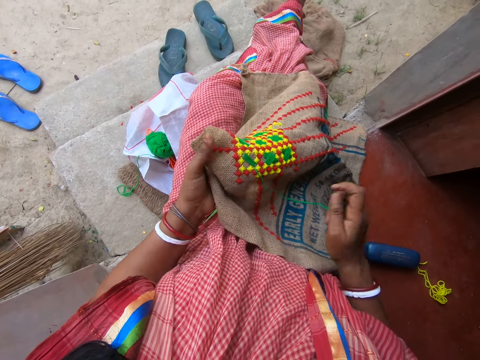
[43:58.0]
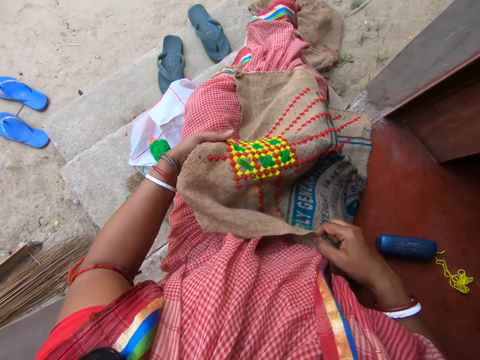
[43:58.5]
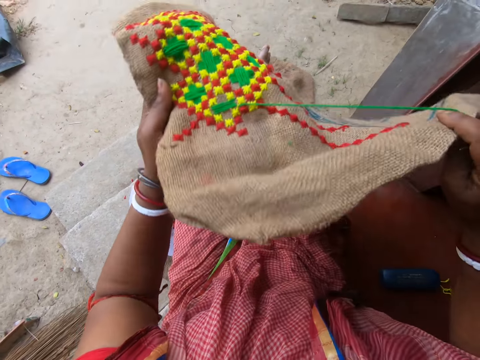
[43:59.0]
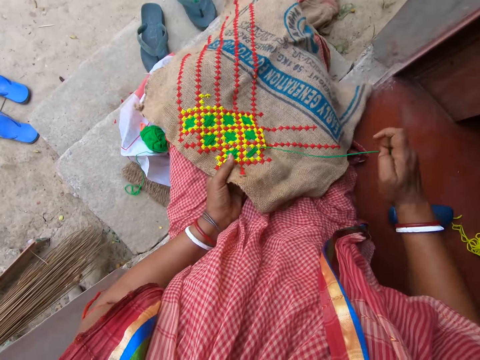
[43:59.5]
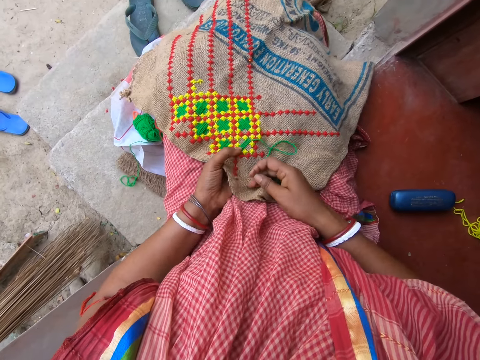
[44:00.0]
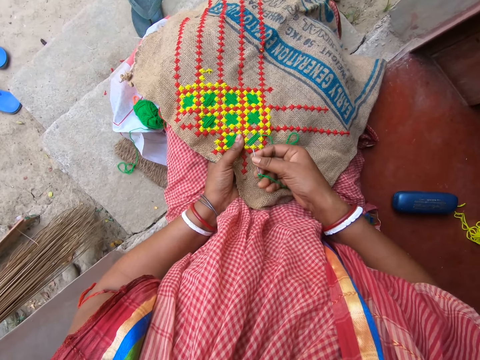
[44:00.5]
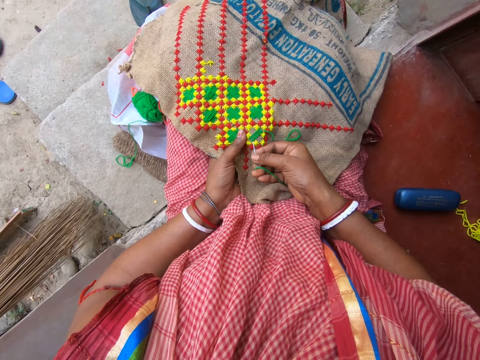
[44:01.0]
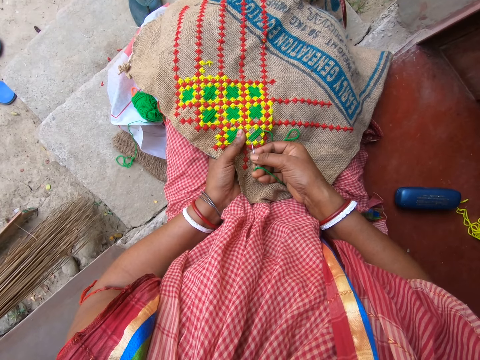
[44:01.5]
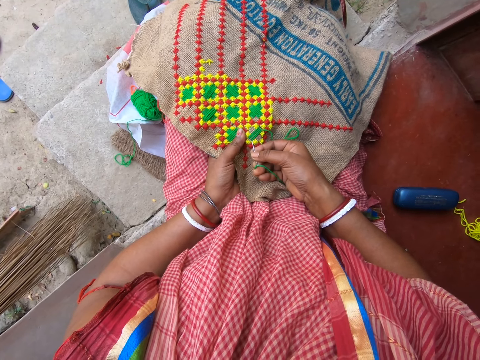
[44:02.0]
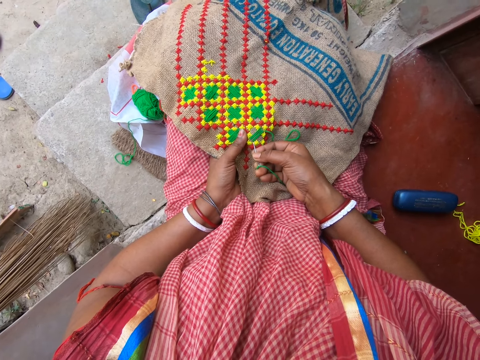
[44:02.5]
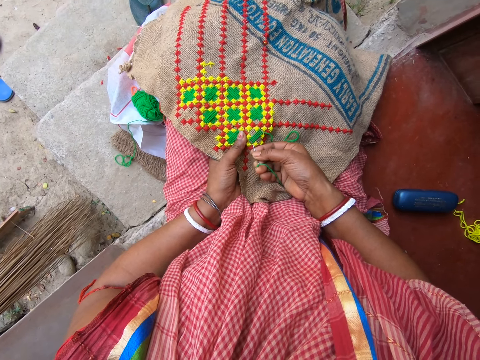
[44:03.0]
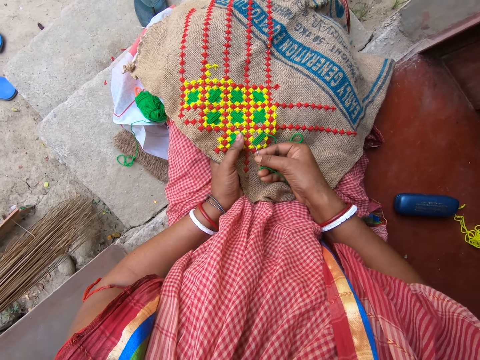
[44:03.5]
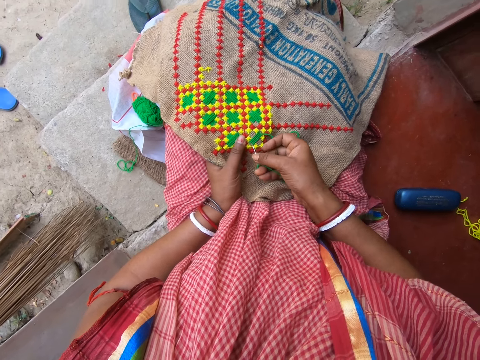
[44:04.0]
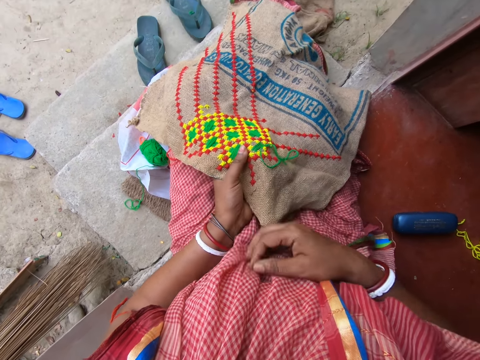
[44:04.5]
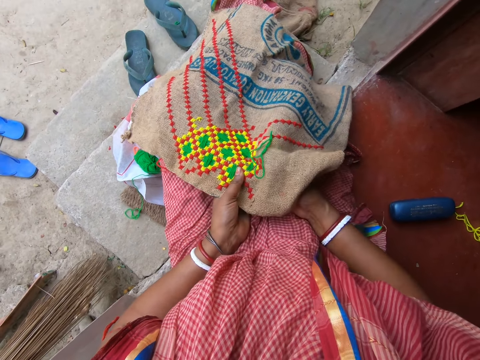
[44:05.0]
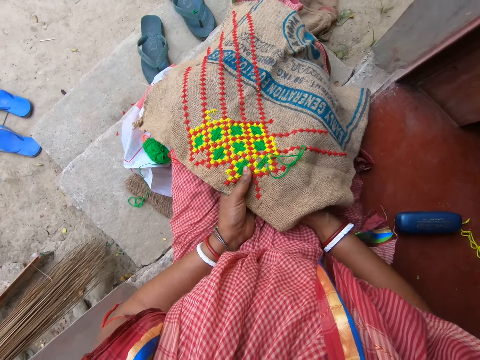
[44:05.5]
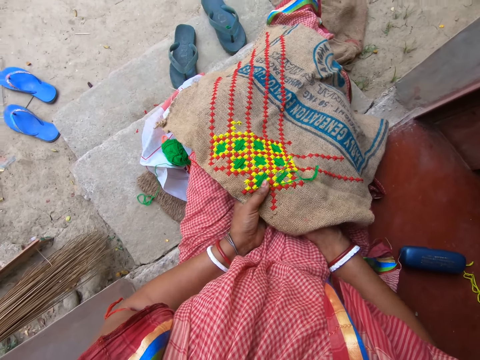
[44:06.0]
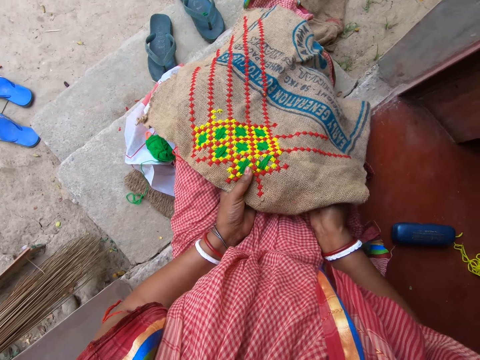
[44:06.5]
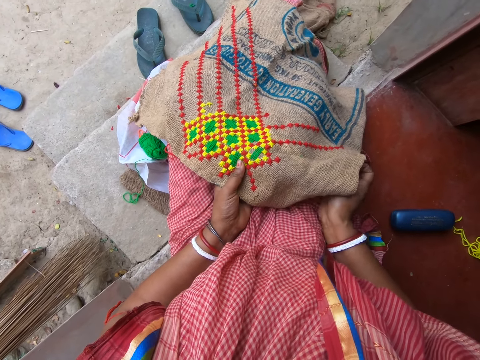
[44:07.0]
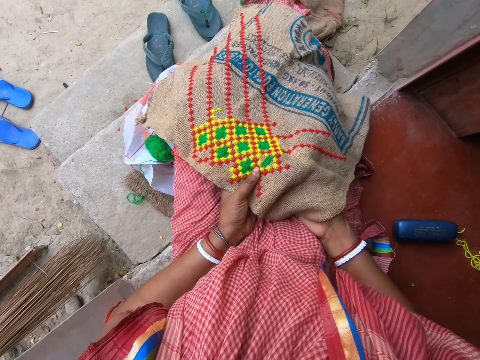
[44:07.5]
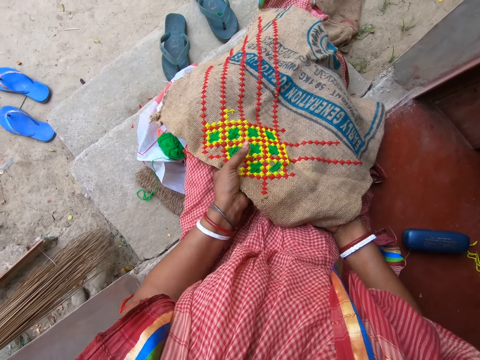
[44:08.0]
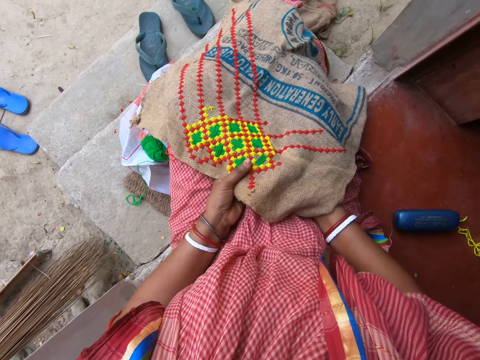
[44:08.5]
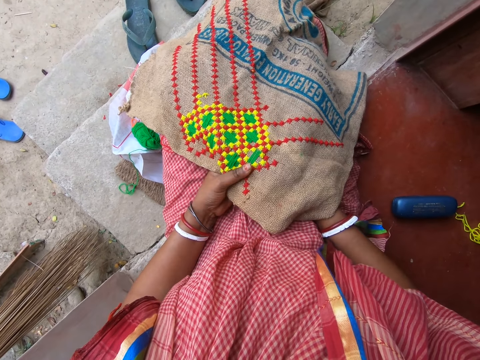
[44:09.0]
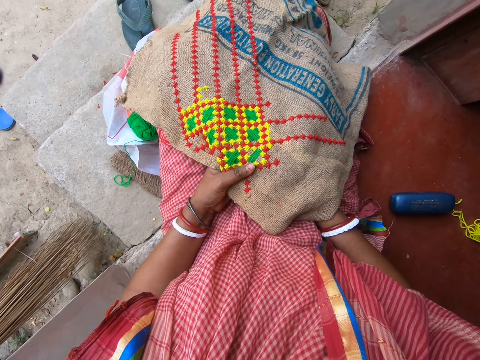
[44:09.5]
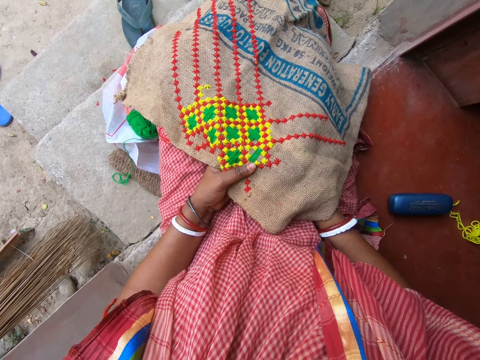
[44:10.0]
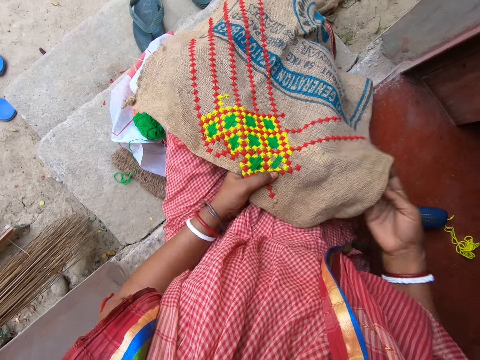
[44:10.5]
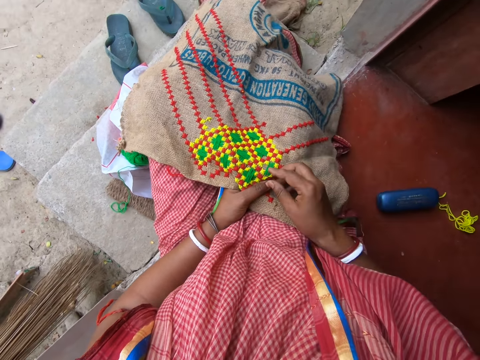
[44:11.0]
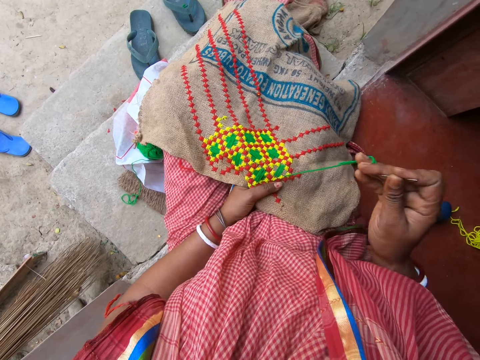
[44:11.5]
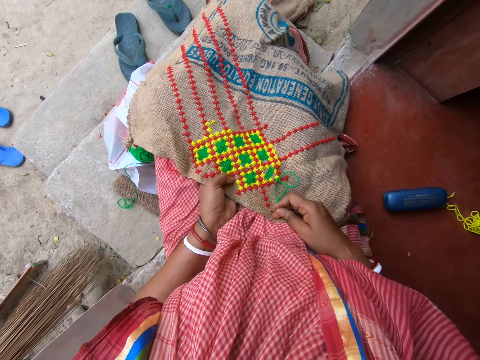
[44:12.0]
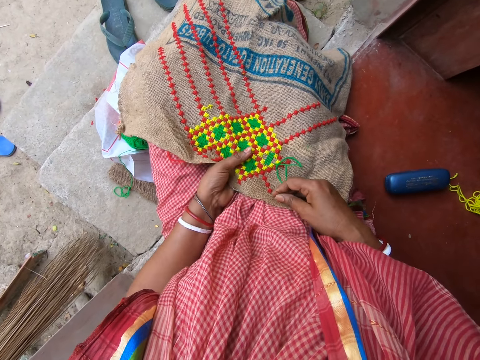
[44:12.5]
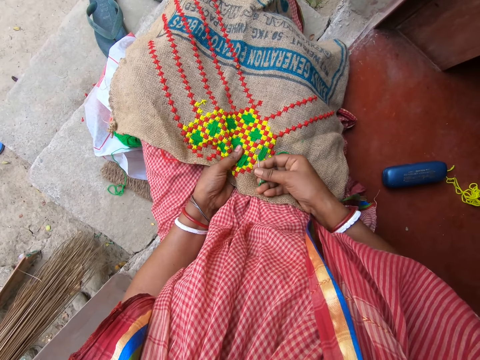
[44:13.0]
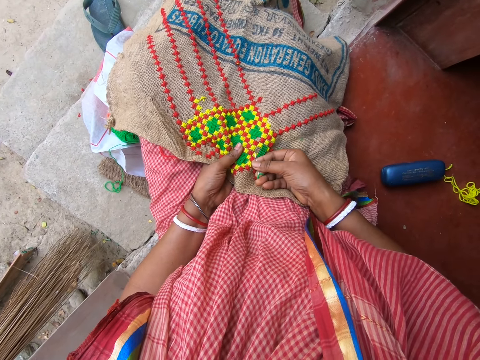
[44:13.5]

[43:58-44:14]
The camera wearer adjusts the fabric with her hands. She lifts the cloth and drops the cloth. She embroiders the fabric in her left hand with the needle and thread in her right hand. She interacts with a woman. She pulls the thread. She stitches. She pulls the thread.

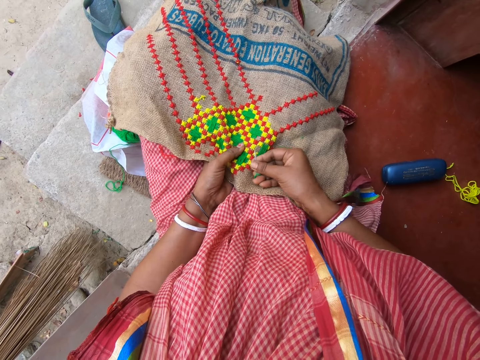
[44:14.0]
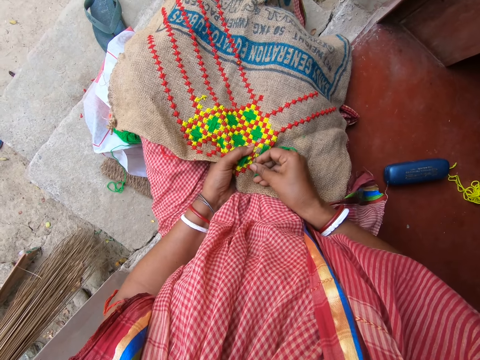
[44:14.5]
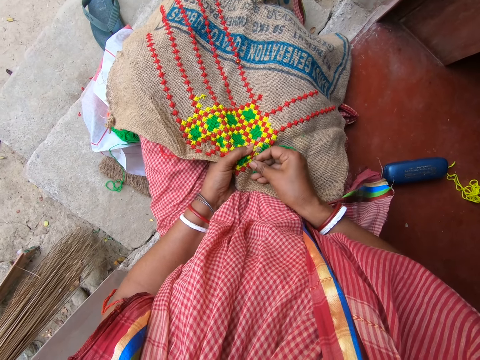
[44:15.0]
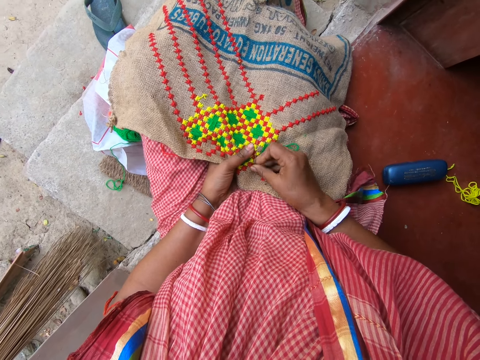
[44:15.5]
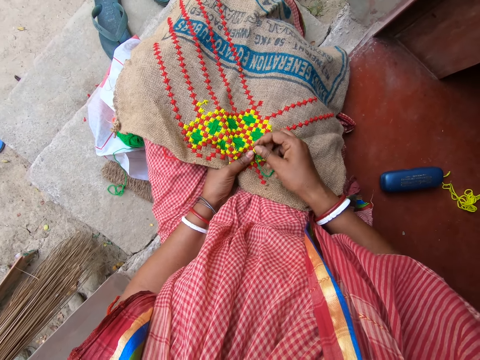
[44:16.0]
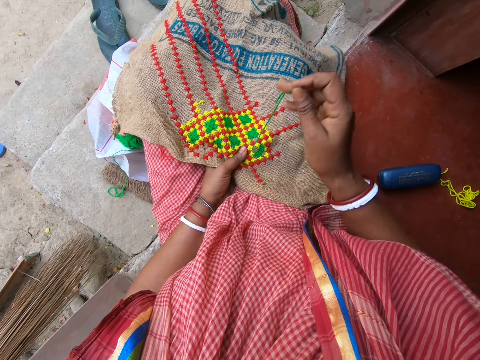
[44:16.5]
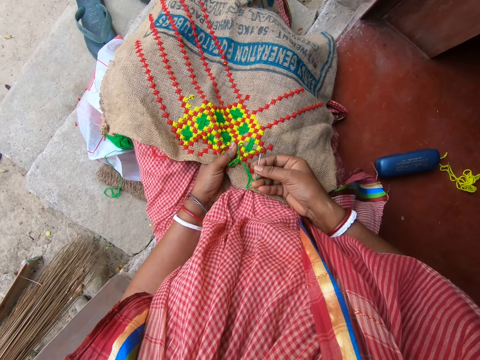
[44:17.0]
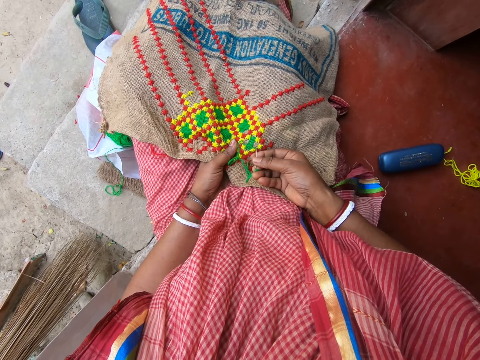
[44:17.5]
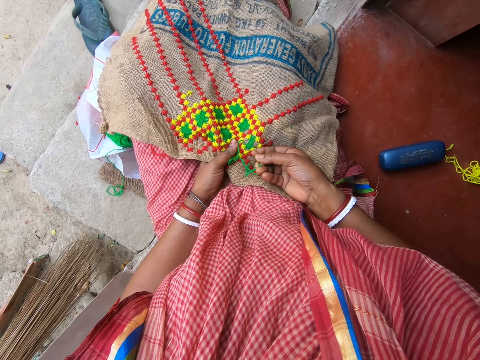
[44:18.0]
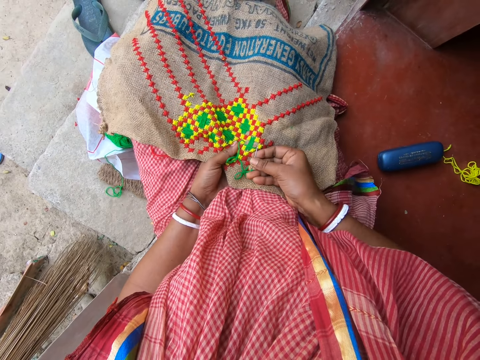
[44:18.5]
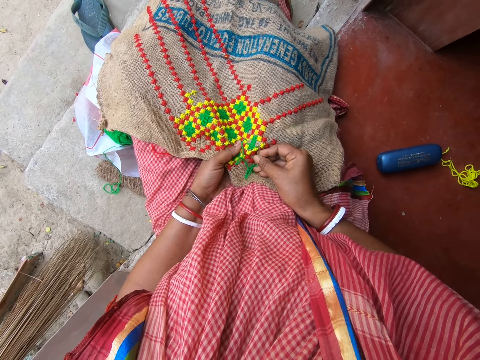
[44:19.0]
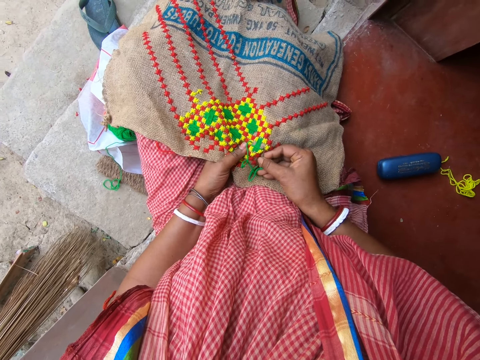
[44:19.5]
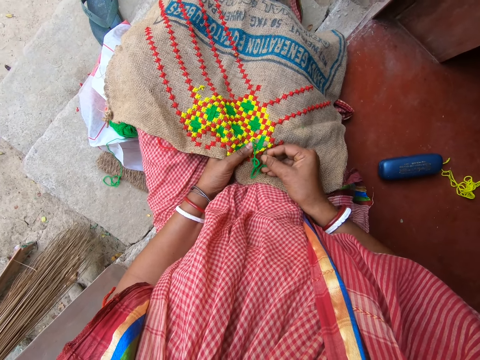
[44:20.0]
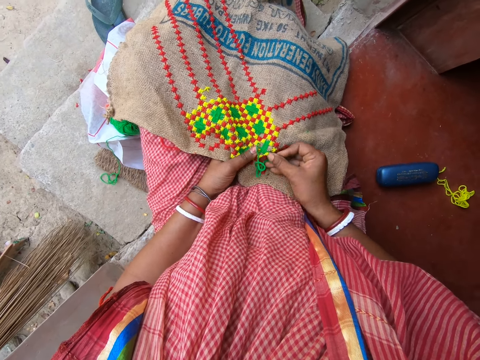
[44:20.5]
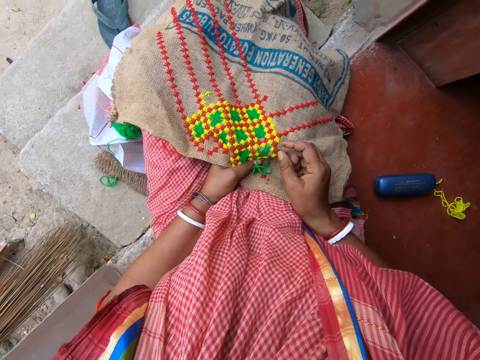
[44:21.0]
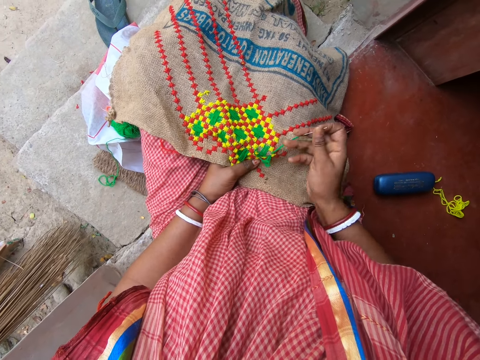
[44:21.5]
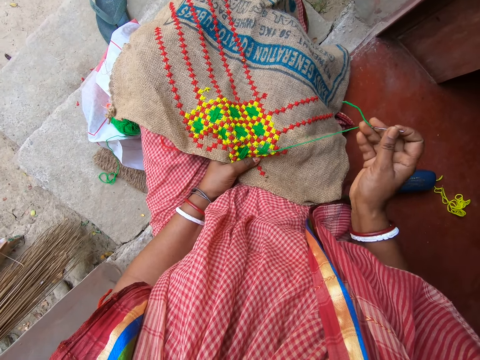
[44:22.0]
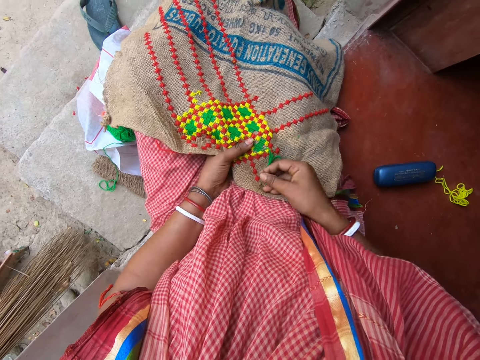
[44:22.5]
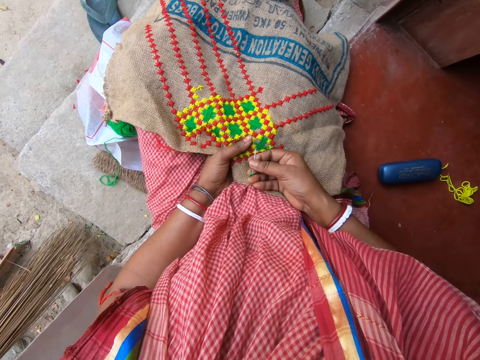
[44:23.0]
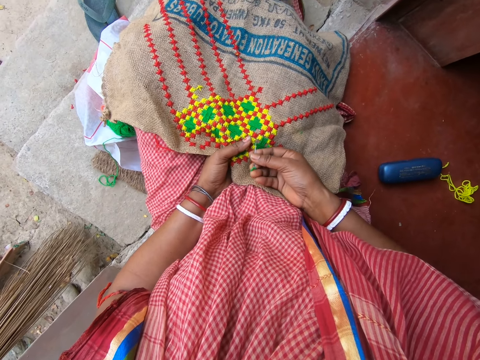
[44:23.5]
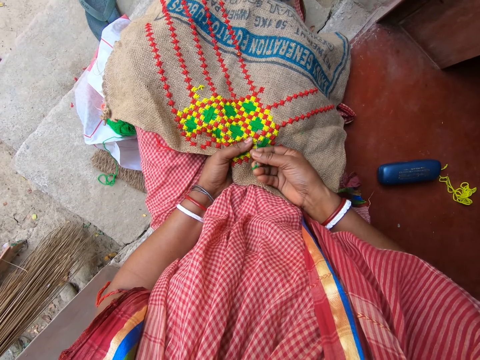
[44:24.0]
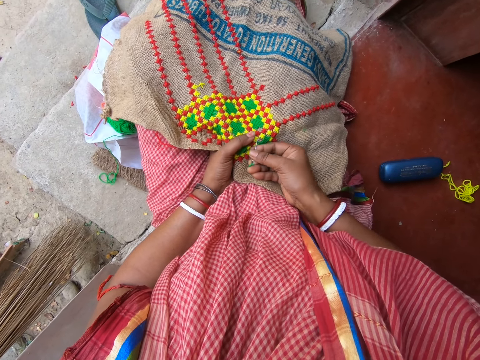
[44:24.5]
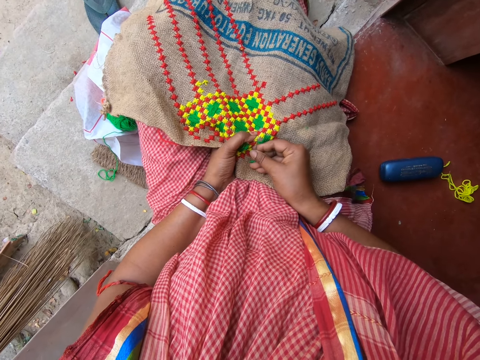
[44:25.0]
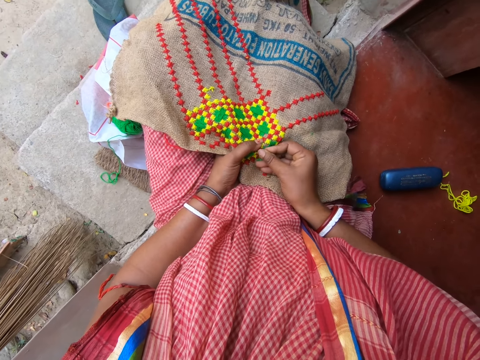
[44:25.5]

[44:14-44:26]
The camera wearer stitches. They pull the thread. They stitch. They pull the thread. They stitch.
